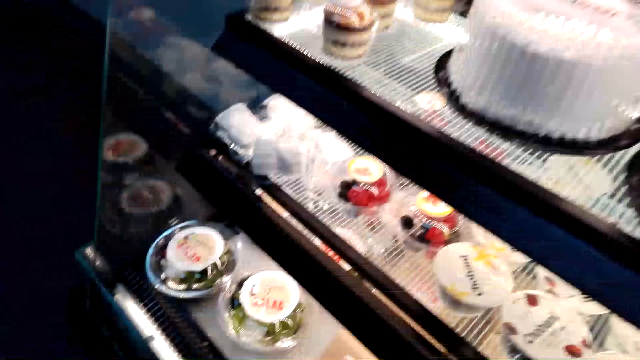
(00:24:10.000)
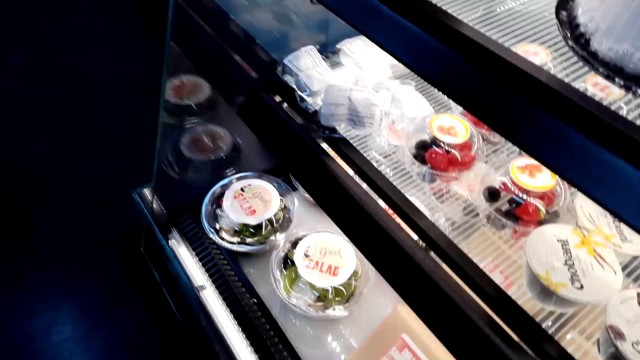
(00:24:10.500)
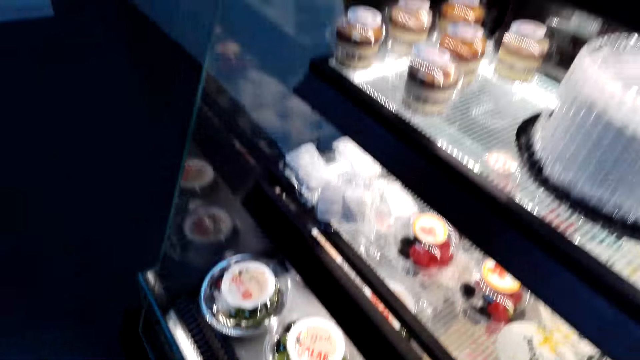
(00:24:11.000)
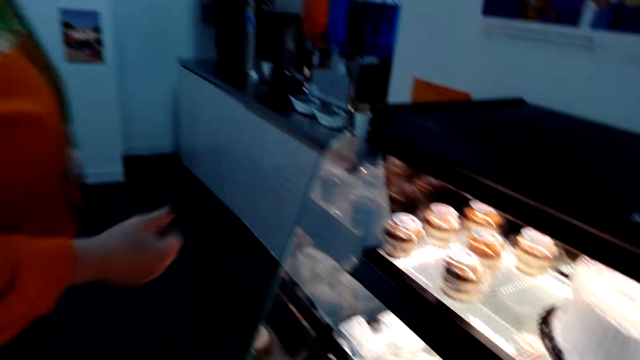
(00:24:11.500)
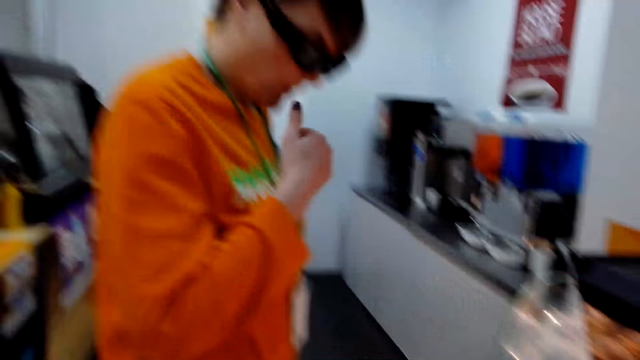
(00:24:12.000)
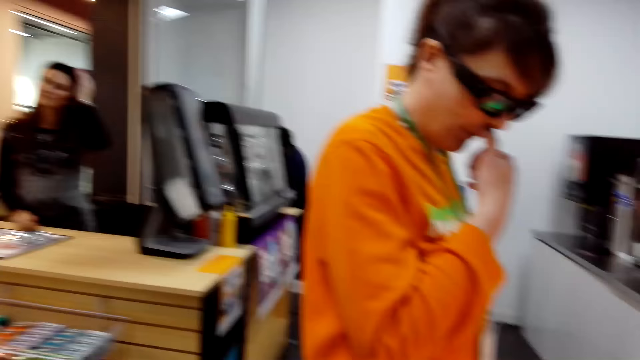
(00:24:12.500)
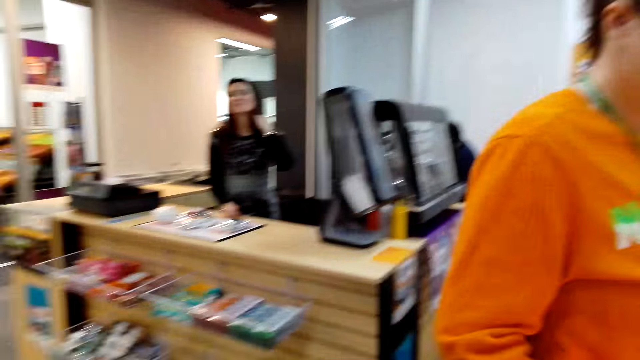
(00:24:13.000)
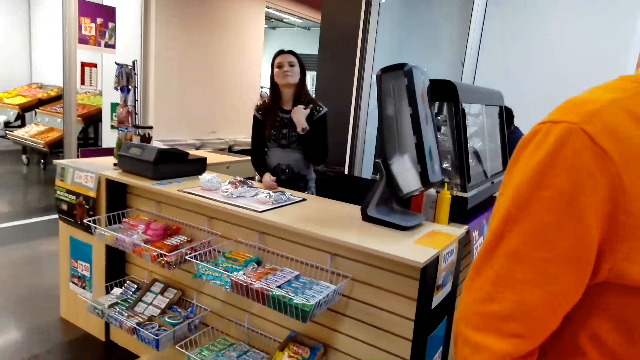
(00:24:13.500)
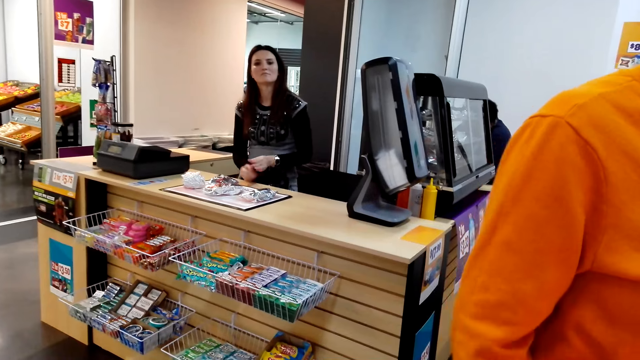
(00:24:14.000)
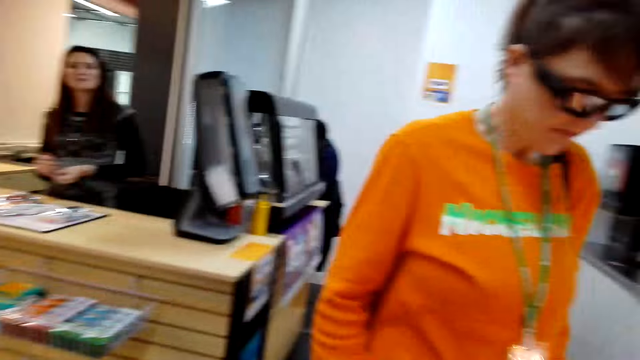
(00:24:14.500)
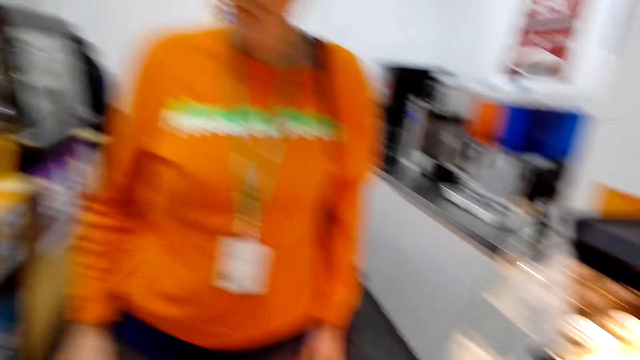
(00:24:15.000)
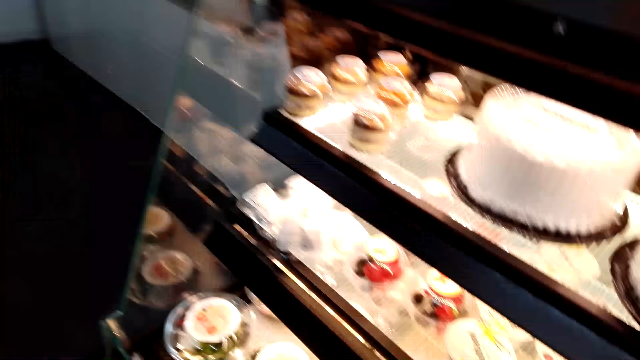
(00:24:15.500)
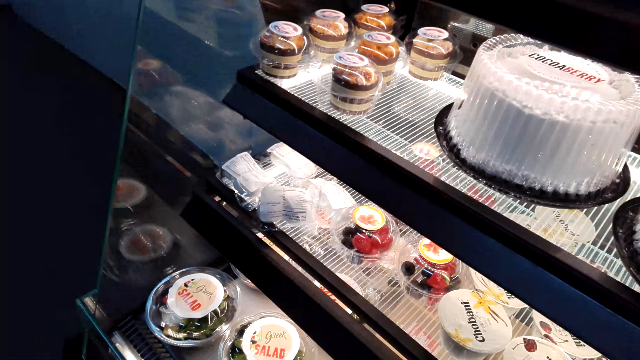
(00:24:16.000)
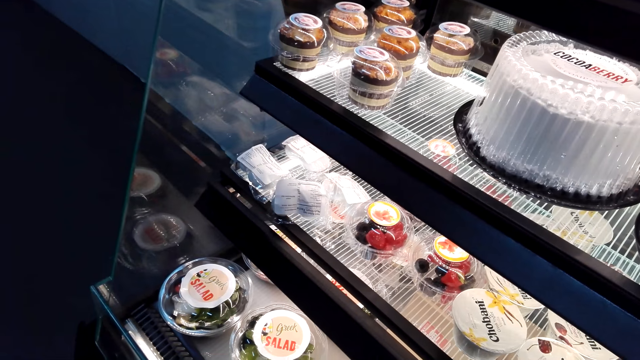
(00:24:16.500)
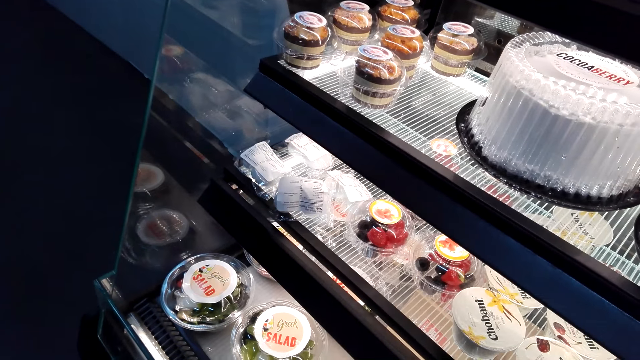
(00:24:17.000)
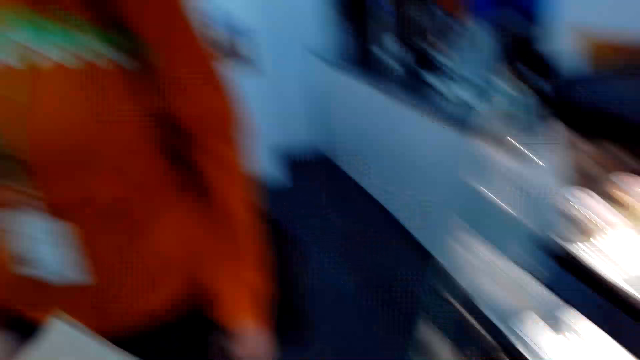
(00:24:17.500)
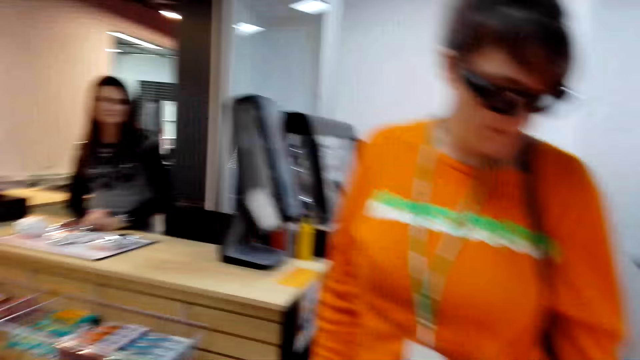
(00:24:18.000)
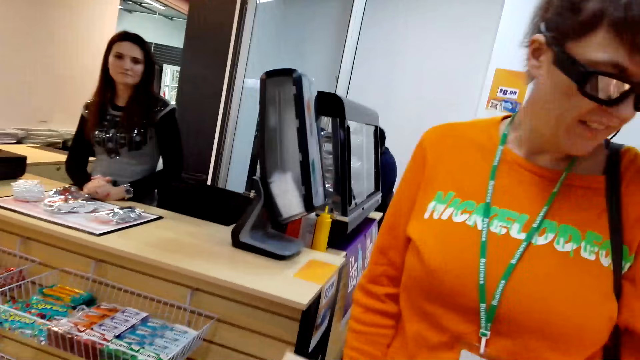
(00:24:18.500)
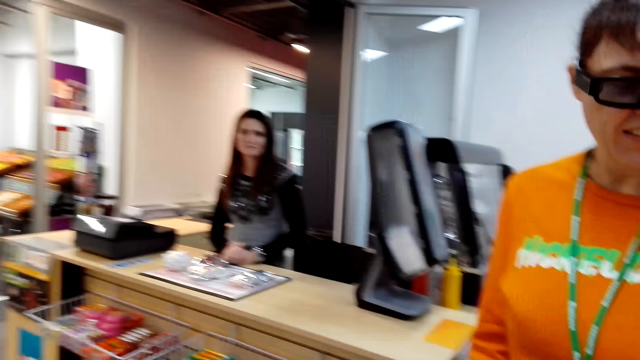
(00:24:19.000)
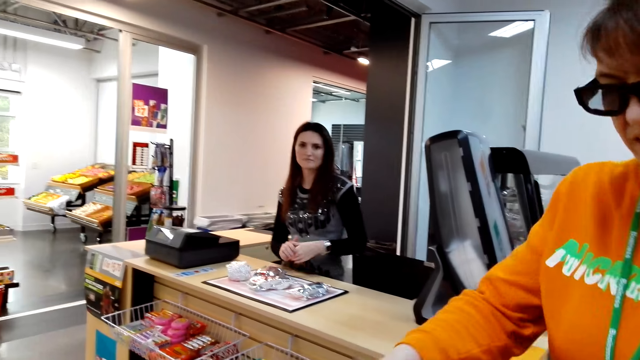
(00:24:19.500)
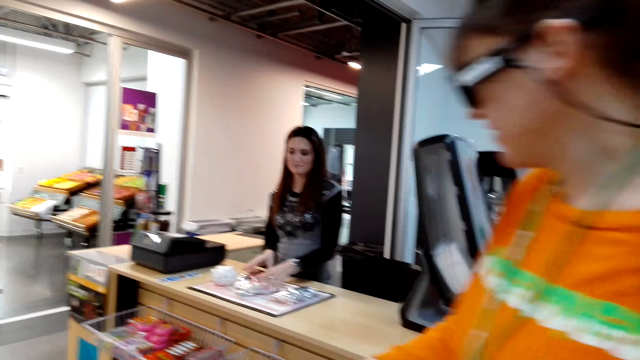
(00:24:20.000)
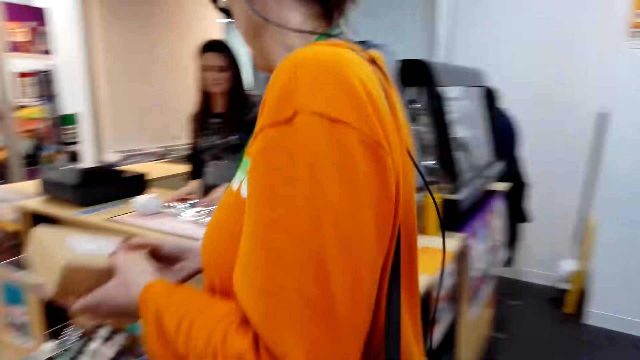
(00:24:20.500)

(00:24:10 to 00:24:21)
The camera wearer looks at the cake on the display. A woman touches her face. She looks around.

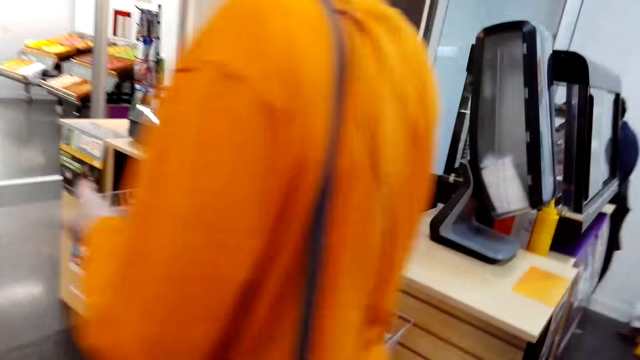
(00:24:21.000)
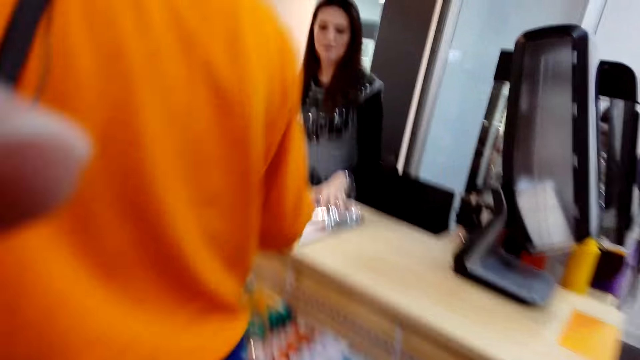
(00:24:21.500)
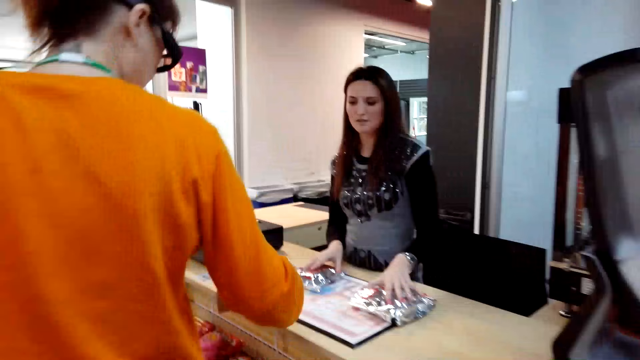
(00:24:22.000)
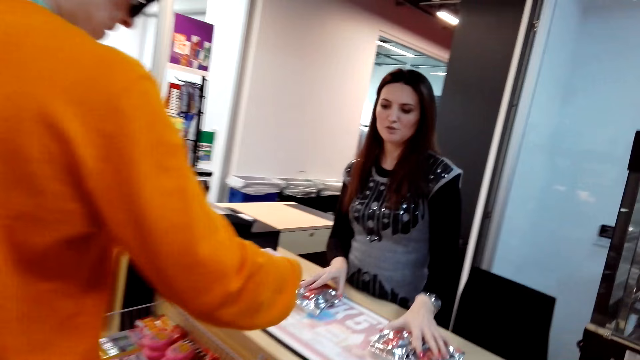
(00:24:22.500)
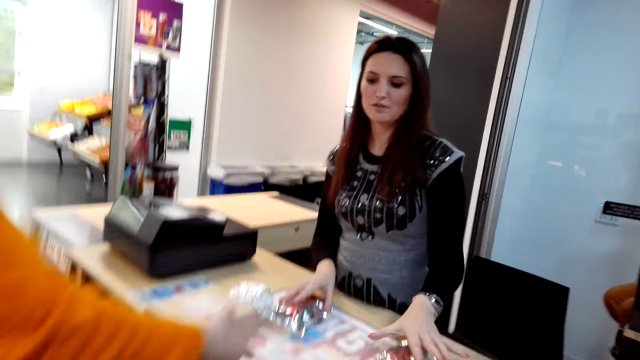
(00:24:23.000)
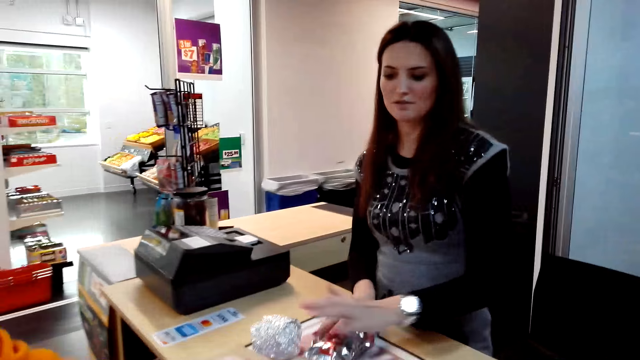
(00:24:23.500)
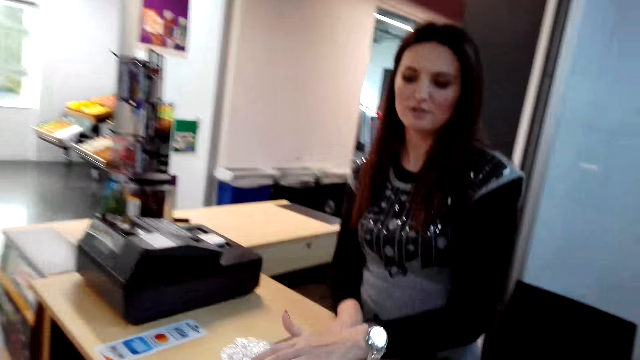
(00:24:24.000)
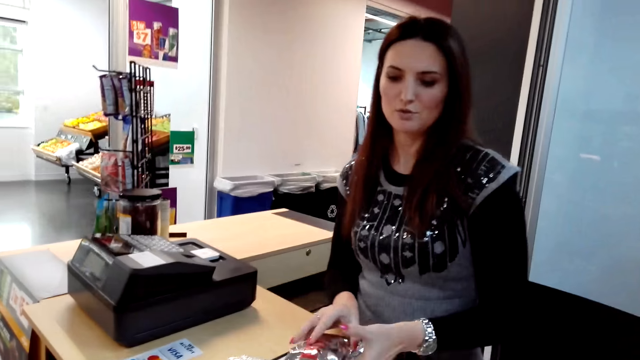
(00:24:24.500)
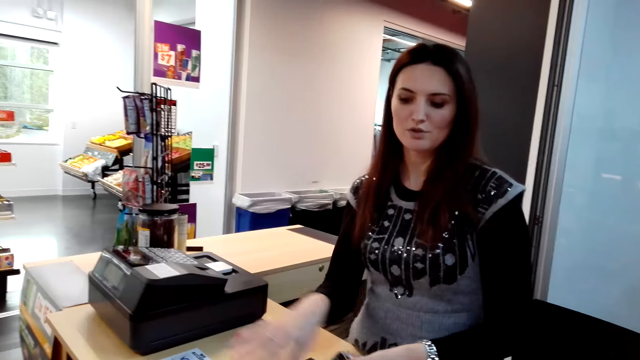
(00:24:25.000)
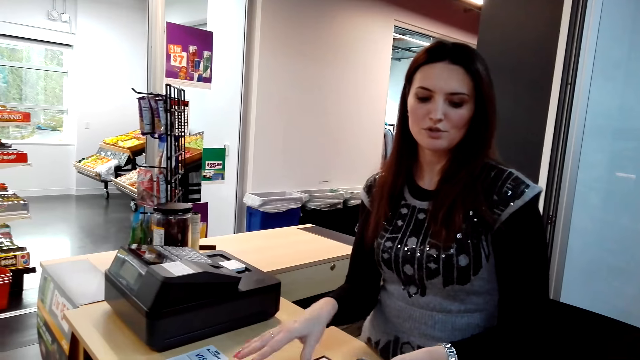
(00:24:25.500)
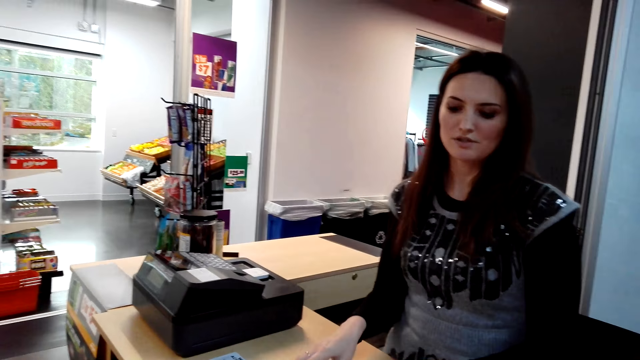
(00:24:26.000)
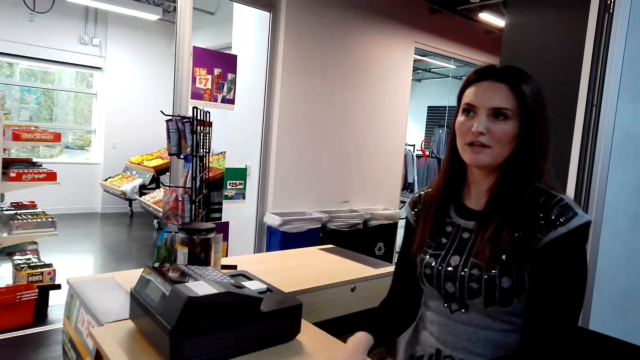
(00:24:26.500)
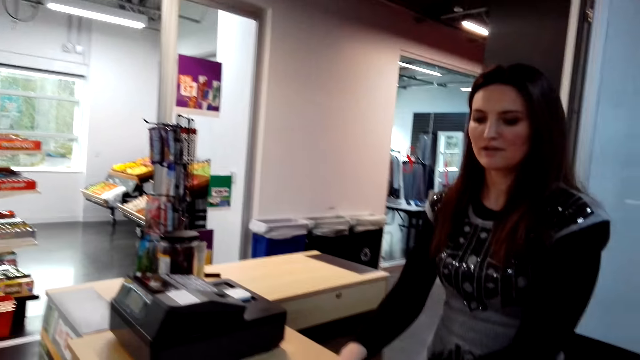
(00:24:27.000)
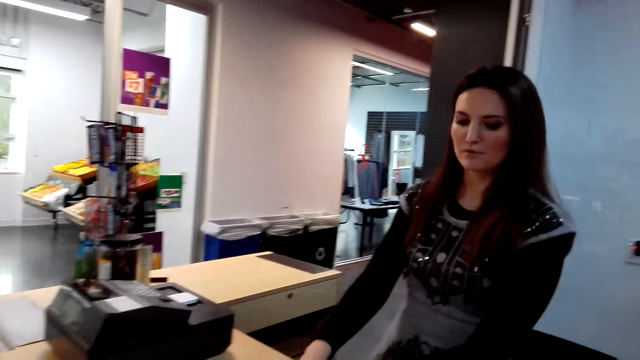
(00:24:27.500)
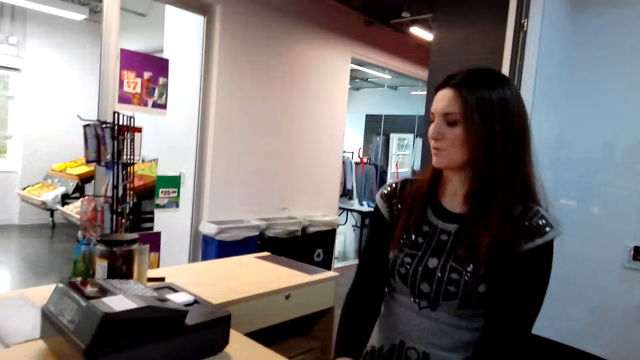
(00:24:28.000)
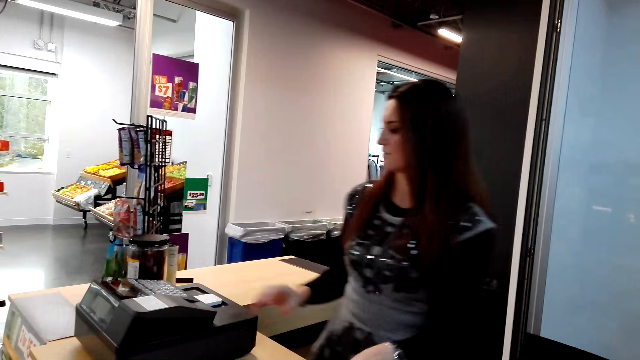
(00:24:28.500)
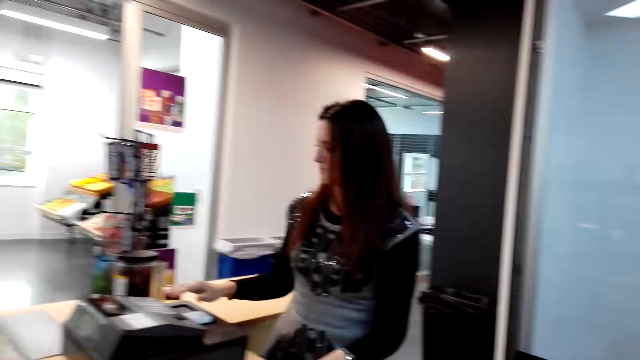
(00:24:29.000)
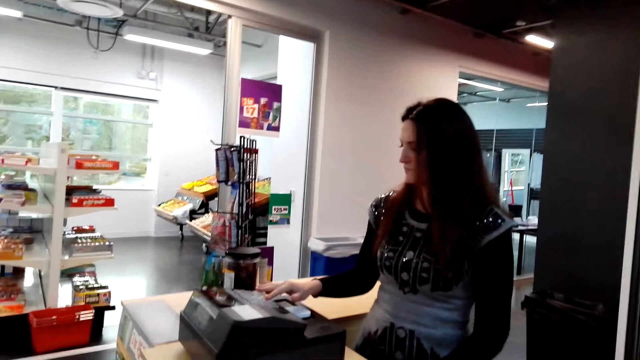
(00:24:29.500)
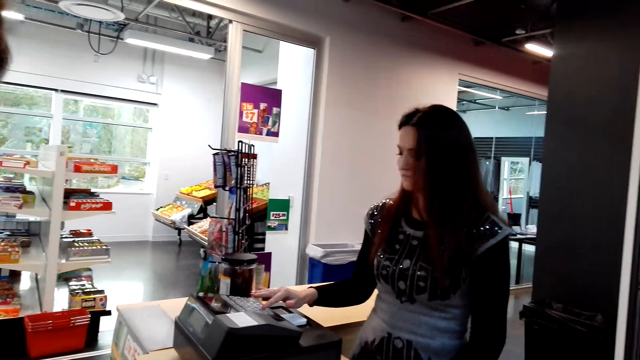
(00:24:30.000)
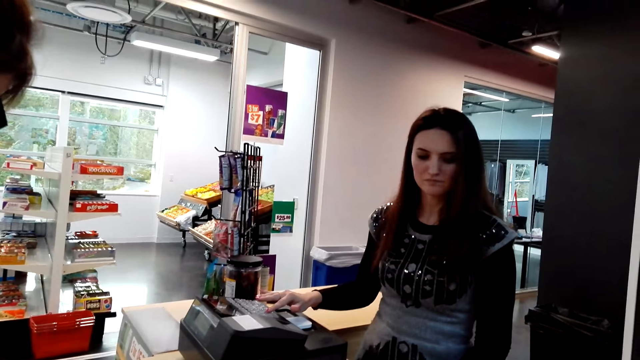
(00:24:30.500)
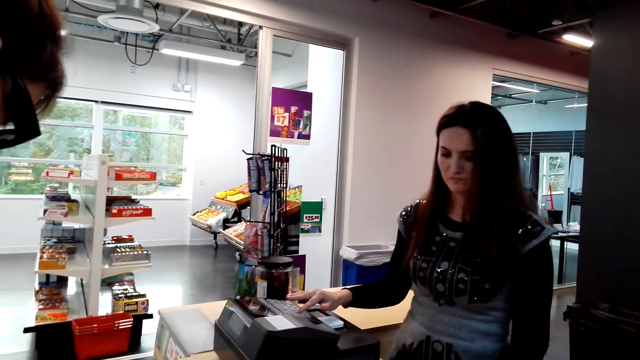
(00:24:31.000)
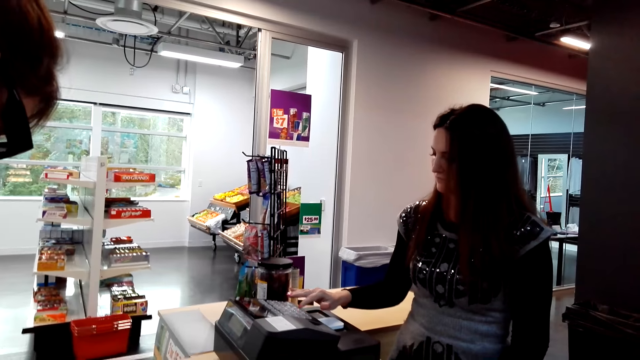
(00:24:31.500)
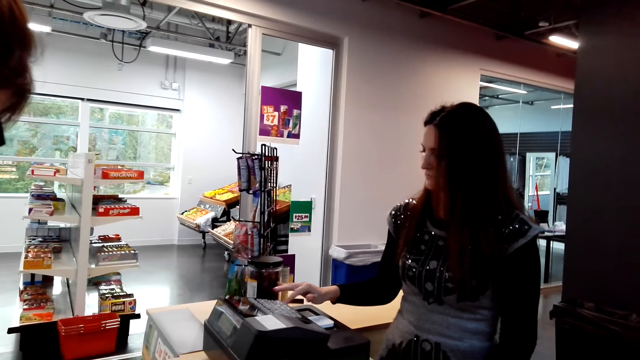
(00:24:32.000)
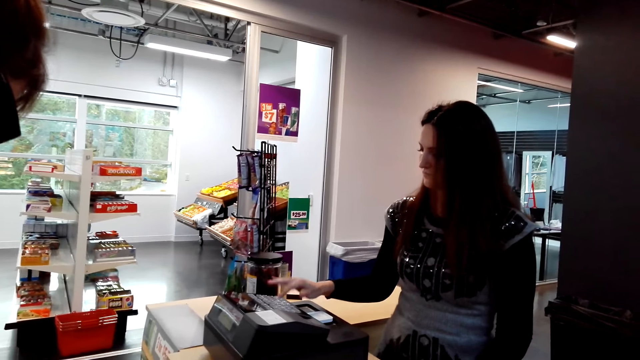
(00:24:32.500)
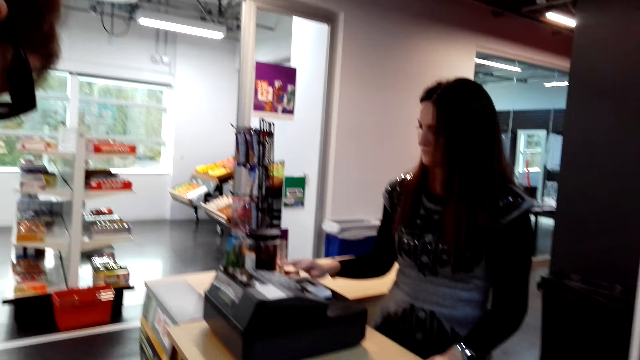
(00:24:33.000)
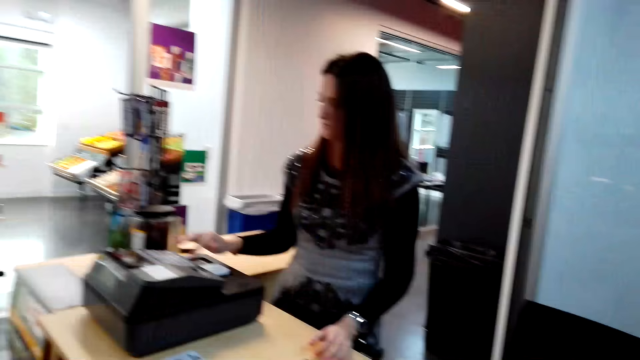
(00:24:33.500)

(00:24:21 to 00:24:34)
A woman puts down the item. Another woman presses the receipt machine.
